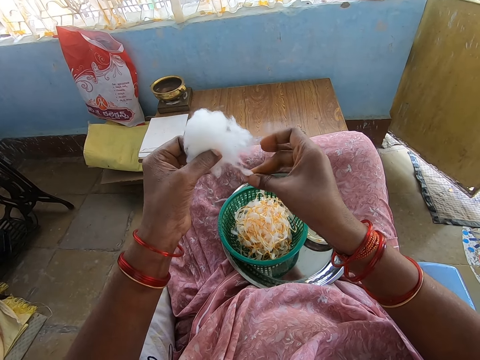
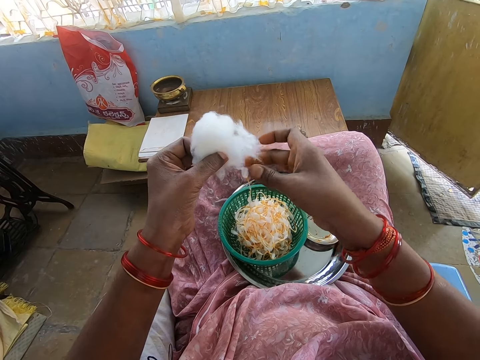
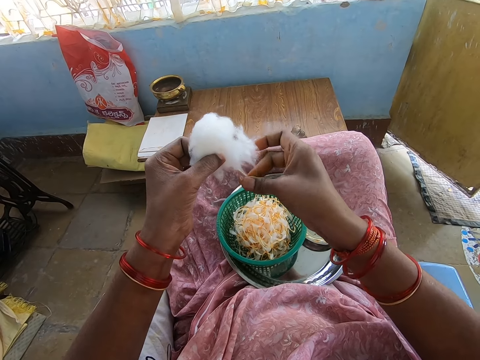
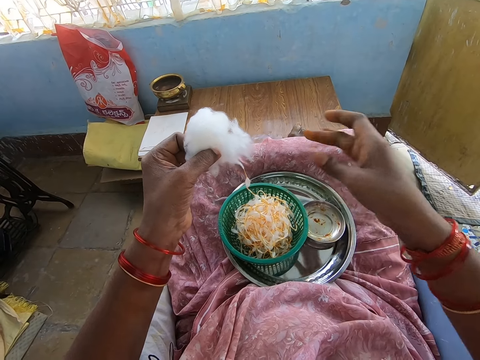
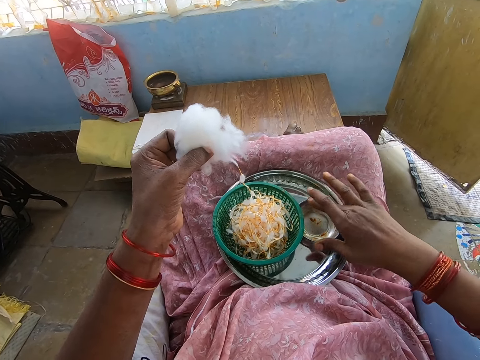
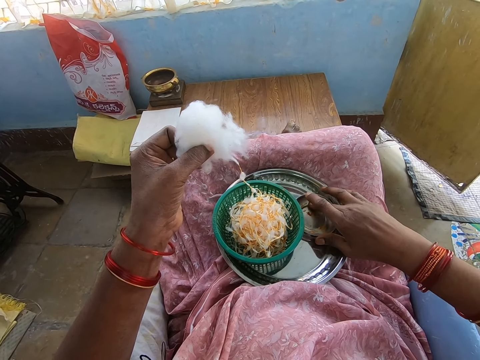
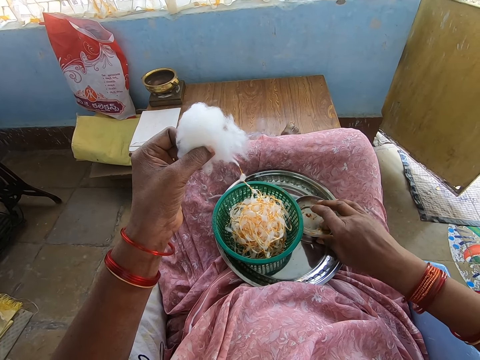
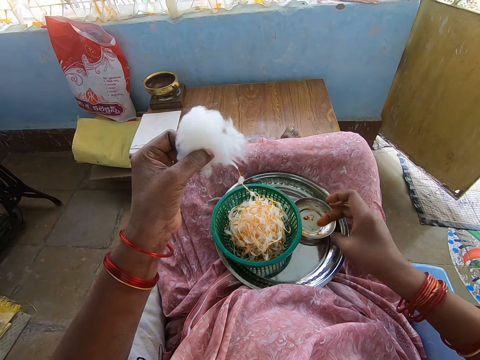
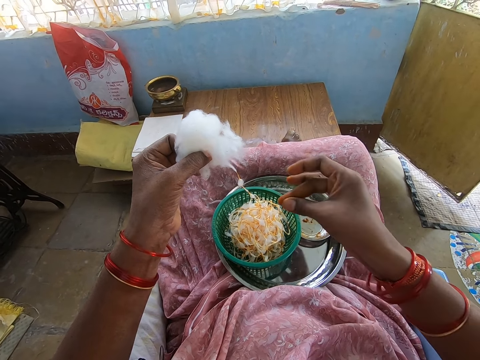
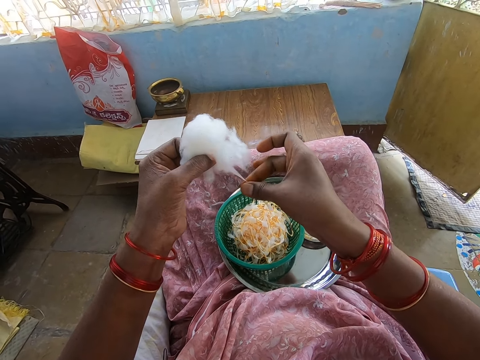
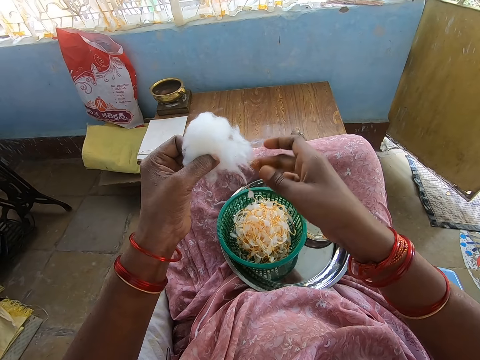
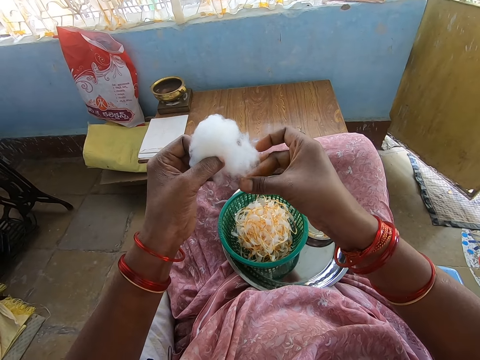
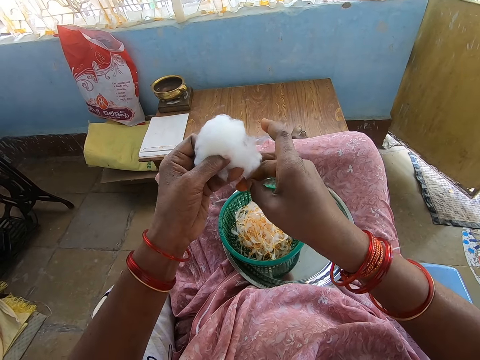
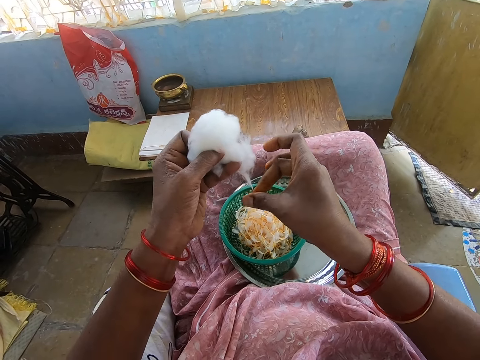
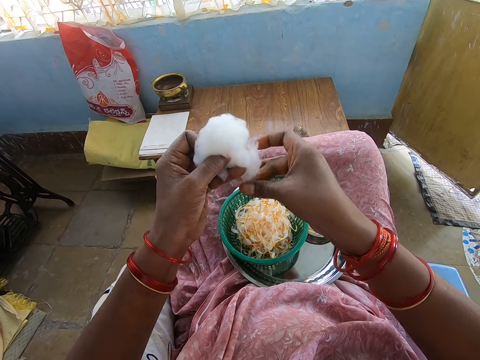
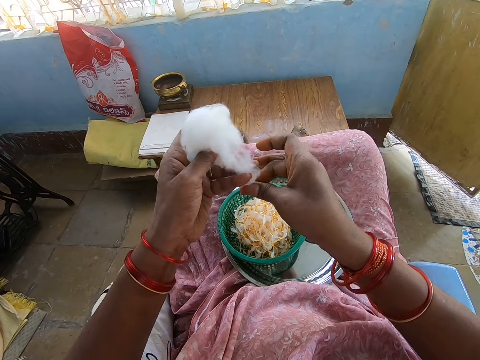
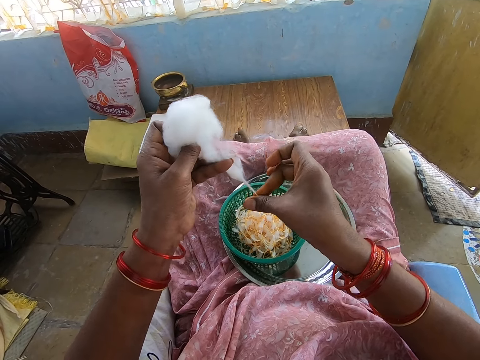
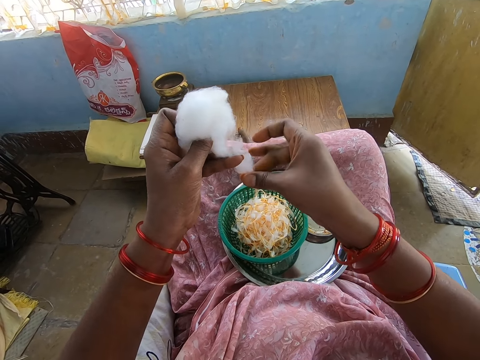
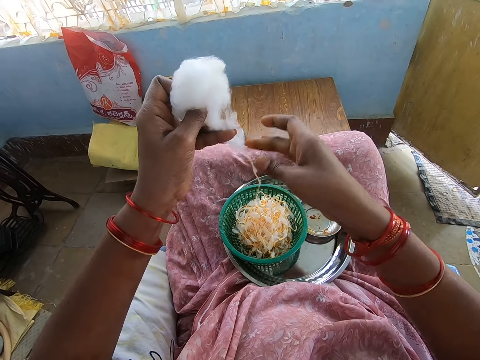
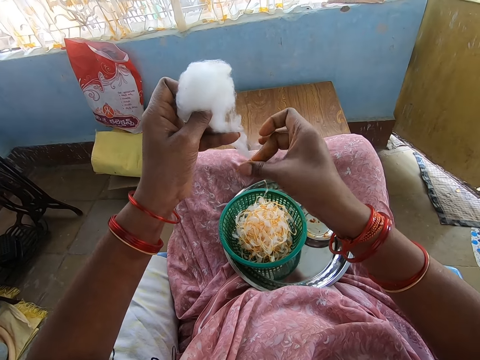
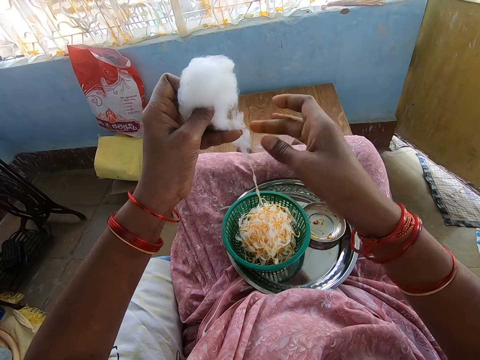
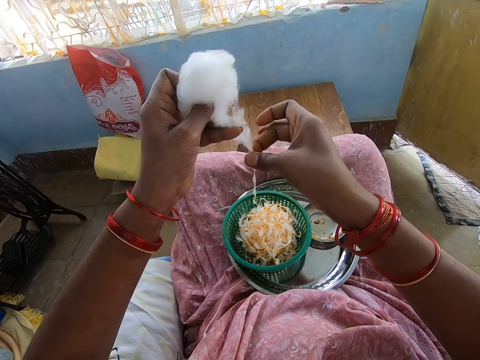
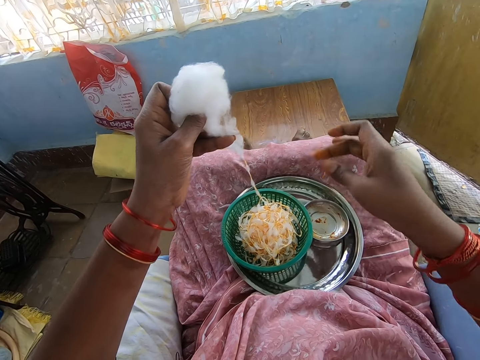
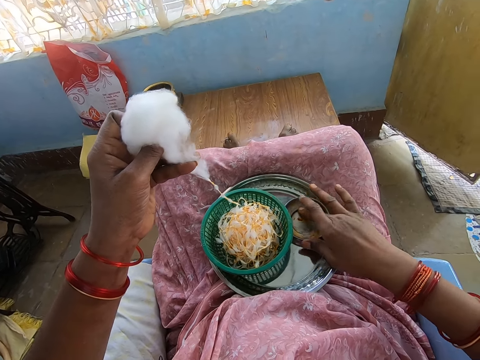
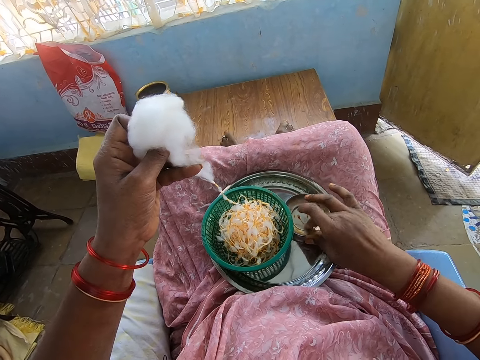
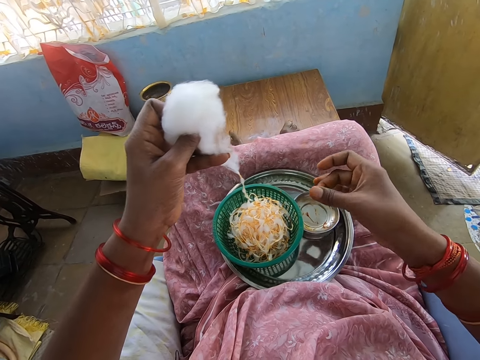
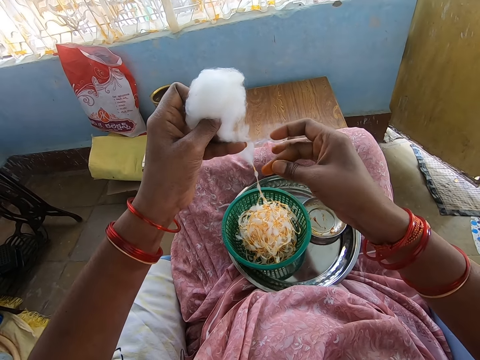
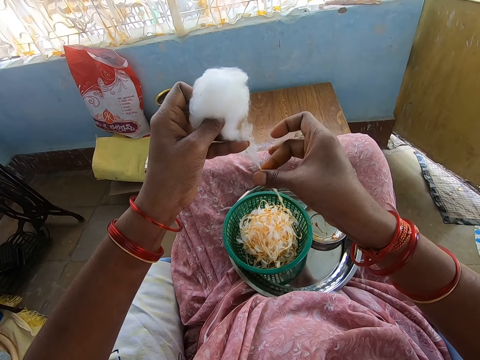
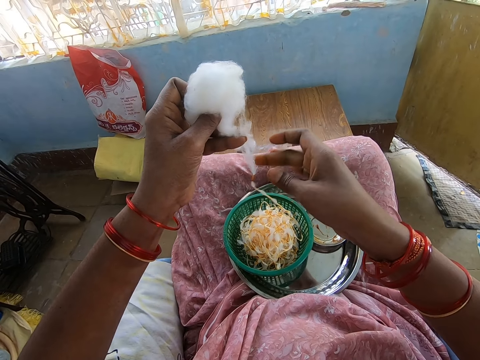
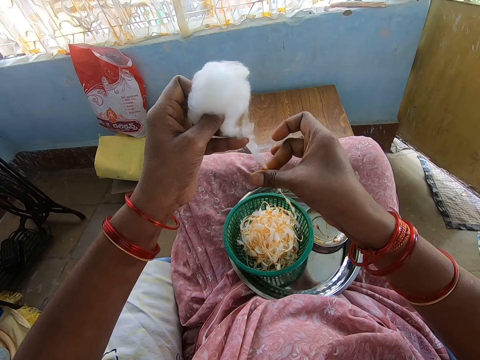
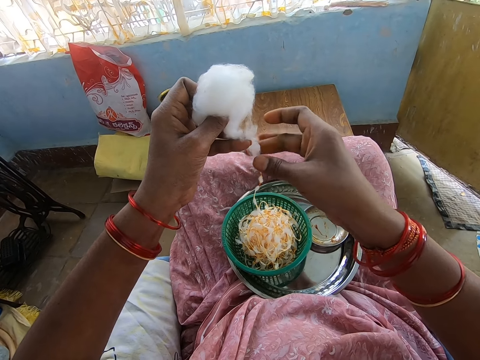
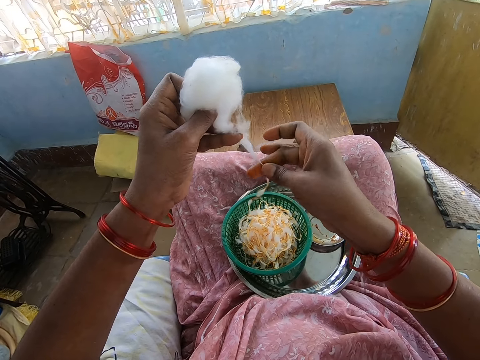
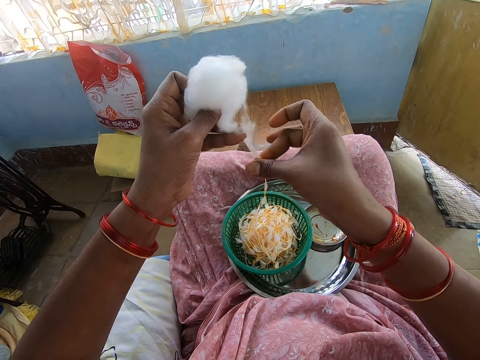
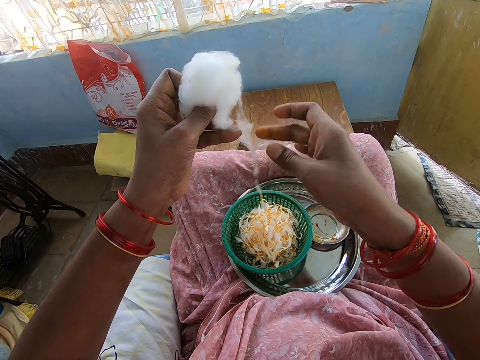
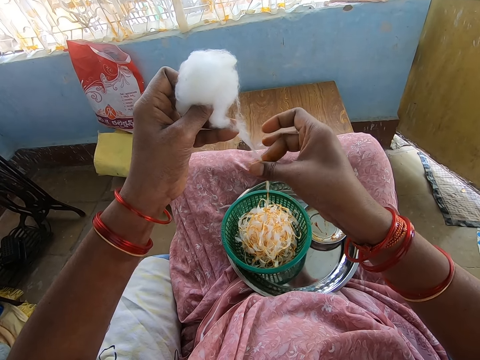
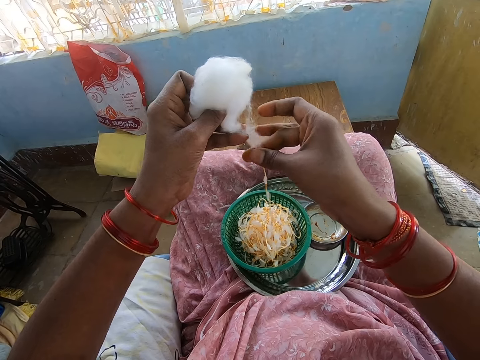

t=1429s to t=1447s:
The camera wearer scoops paste from the plate. She applies oil on her right hand from the bowl in the tray on her lap. She rolls cotton with her right hand from the cotton ball in her left hand. She scoops paste from the plate. She applies oil on her right hand from the bowl in the tray on her lap. She rolls cotton with her right hand from the cotton ball in her left hand.

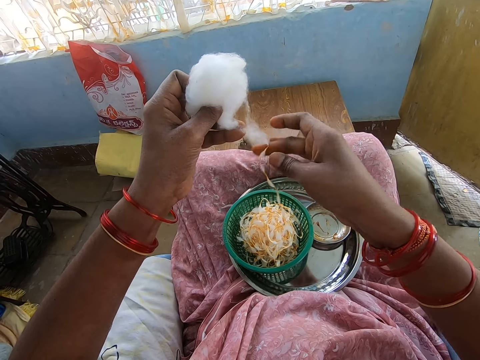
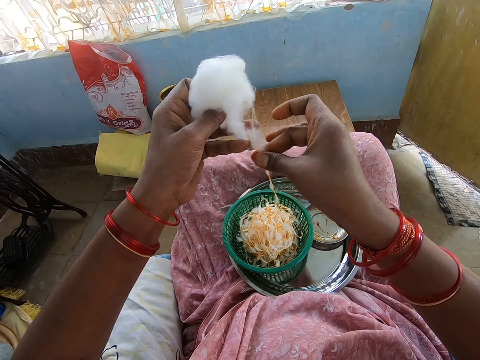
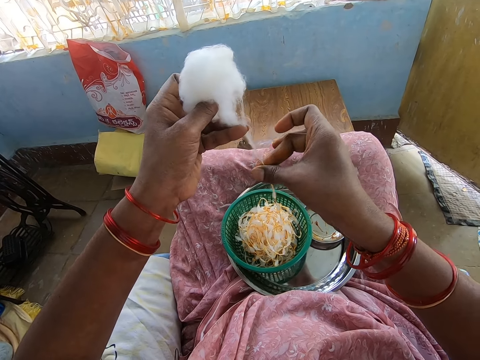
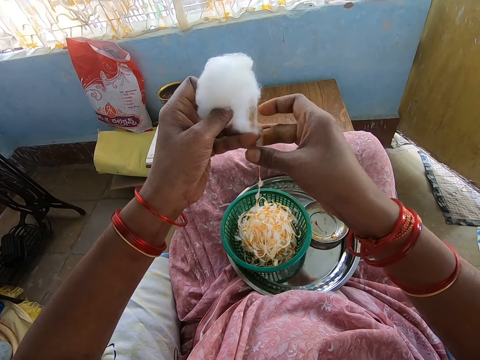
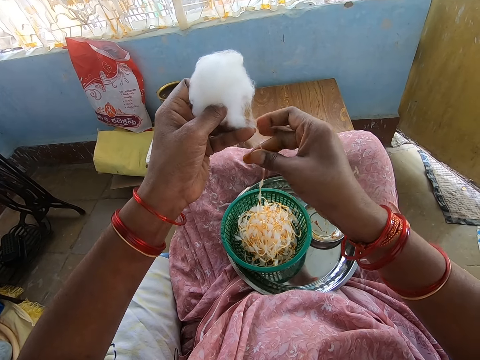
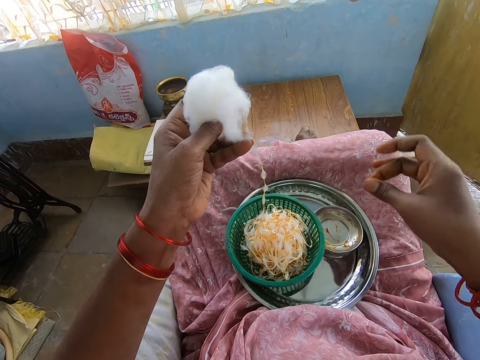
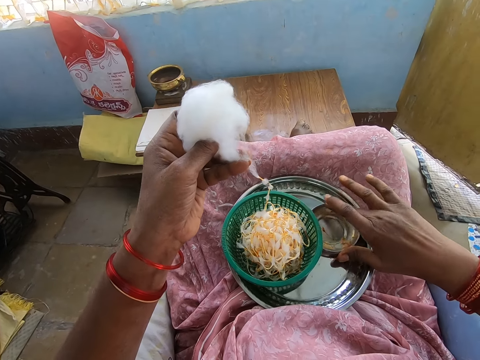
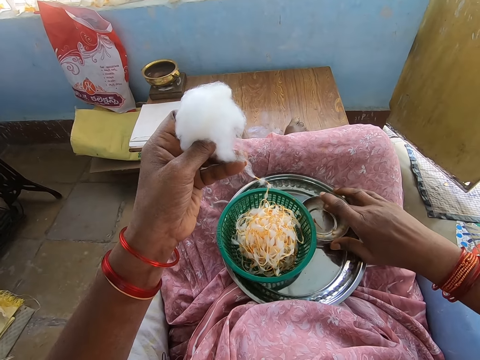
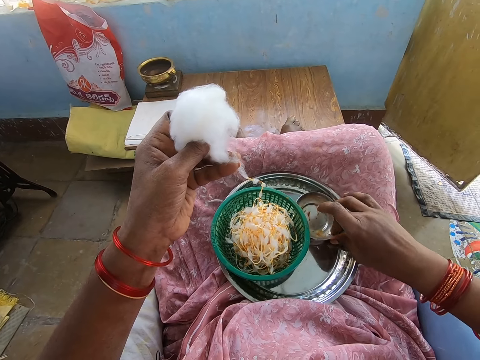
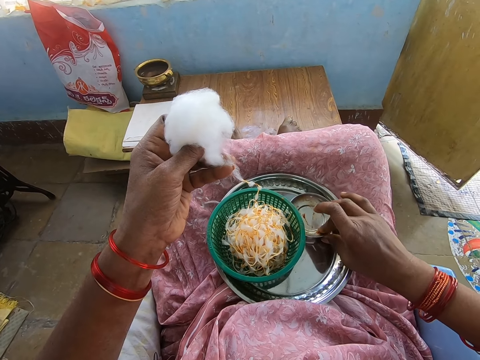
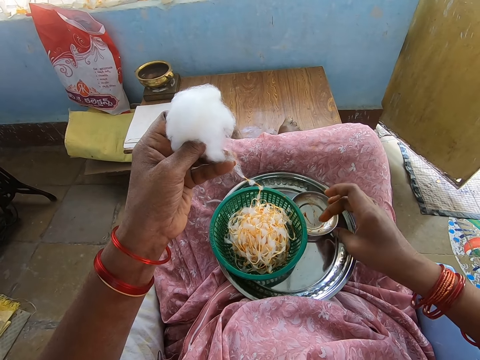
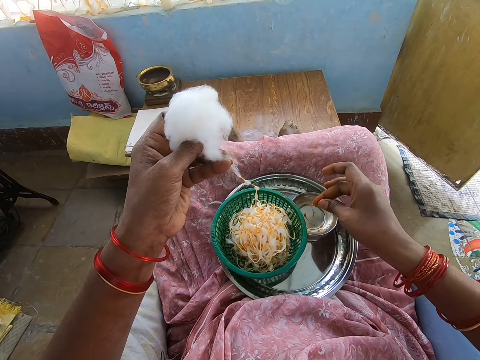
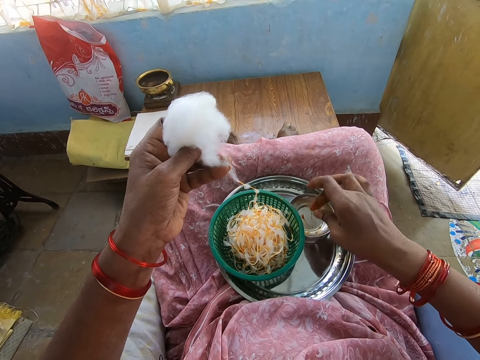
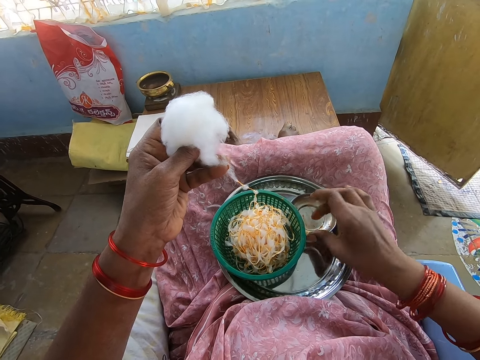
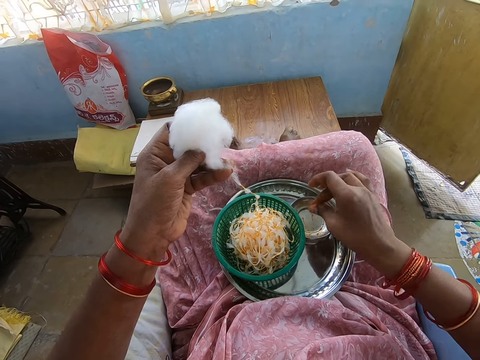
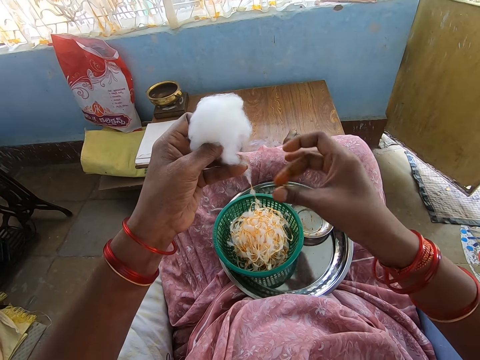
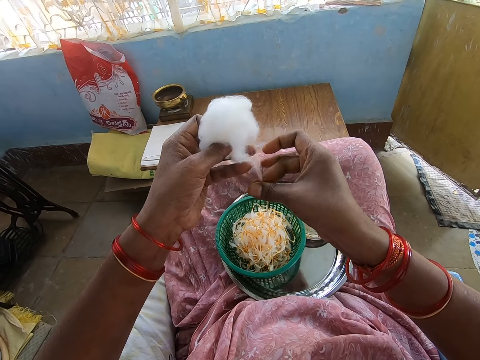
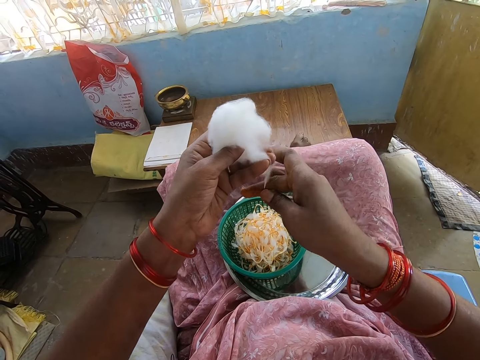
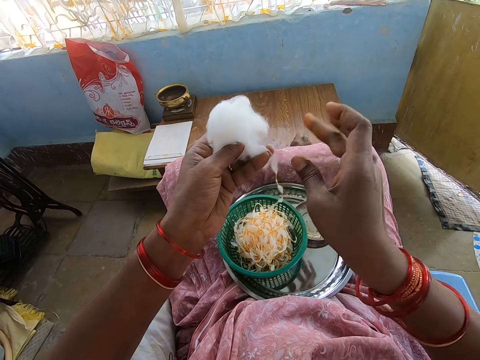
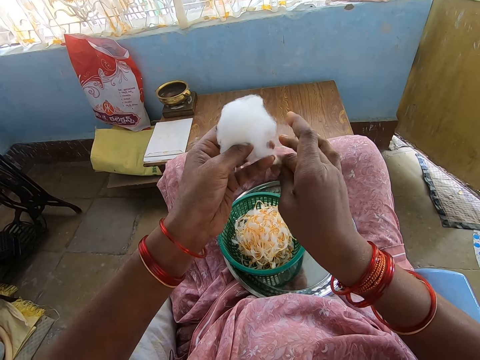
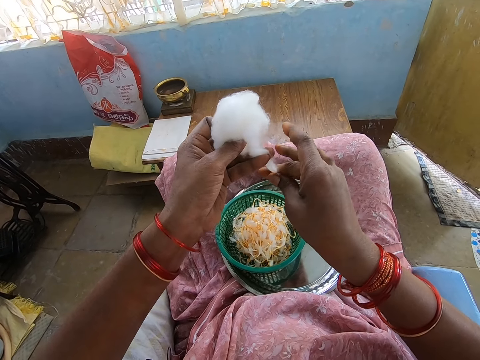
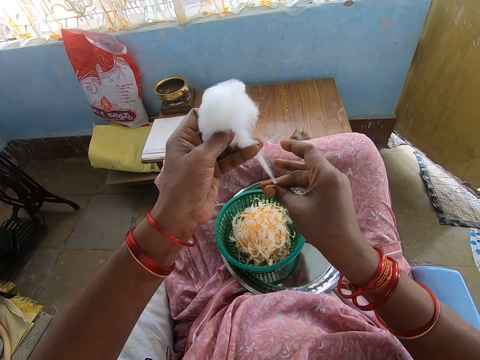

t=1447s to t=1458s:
The camera wearer scoops paste from the plate. She applies oil on her right hand from the bowl in the tray on her lap. She rolls cotton with her right hand from the cotton ball in her left hand.
